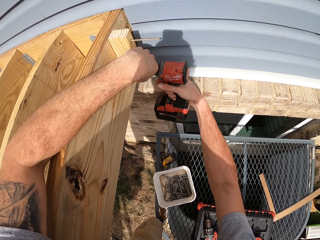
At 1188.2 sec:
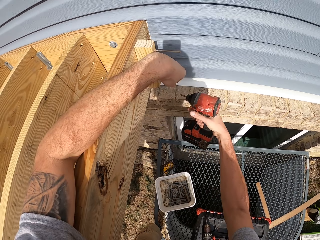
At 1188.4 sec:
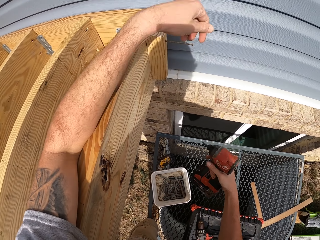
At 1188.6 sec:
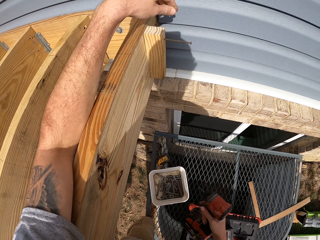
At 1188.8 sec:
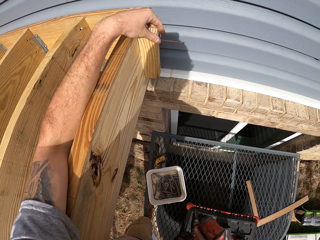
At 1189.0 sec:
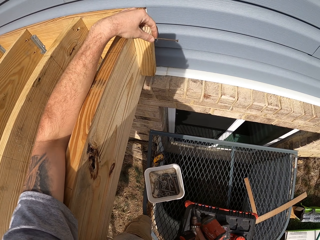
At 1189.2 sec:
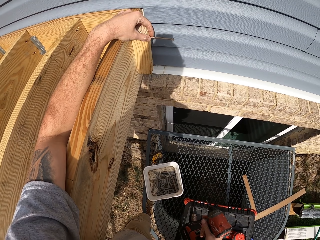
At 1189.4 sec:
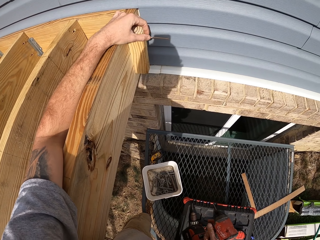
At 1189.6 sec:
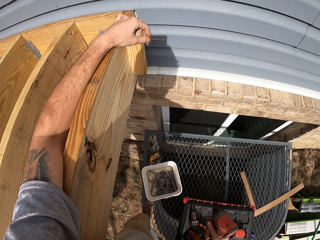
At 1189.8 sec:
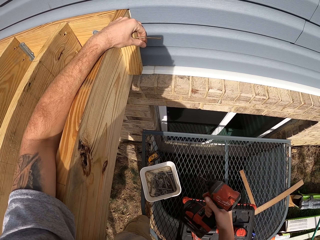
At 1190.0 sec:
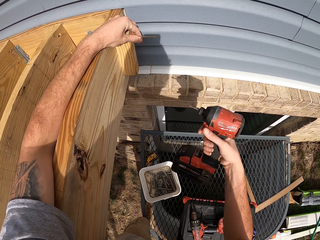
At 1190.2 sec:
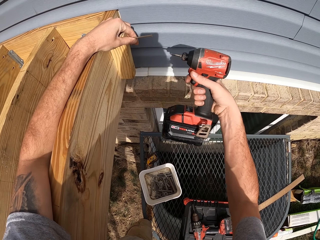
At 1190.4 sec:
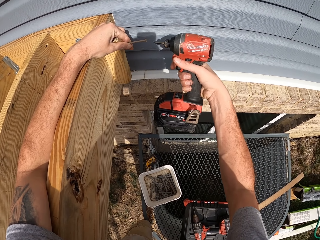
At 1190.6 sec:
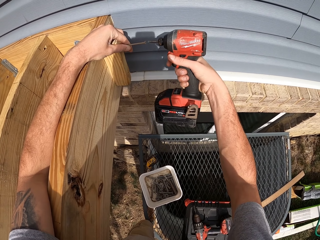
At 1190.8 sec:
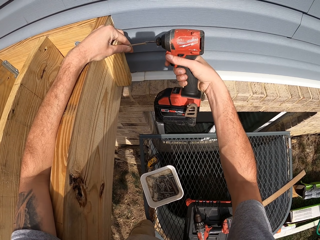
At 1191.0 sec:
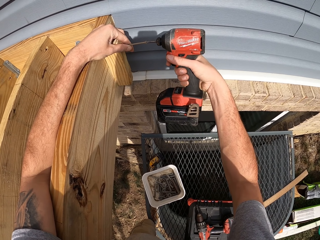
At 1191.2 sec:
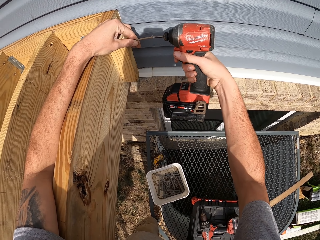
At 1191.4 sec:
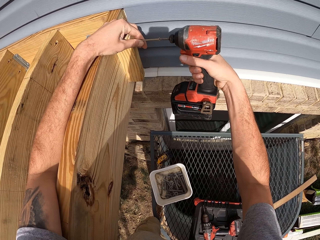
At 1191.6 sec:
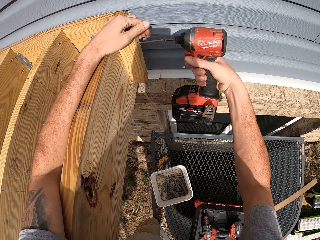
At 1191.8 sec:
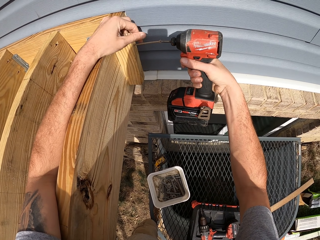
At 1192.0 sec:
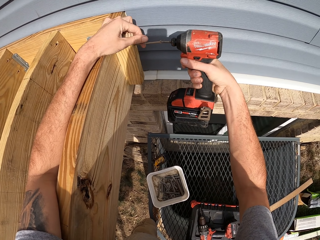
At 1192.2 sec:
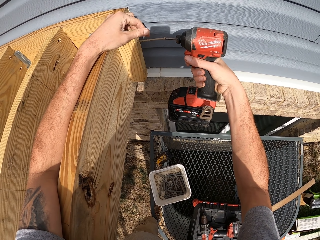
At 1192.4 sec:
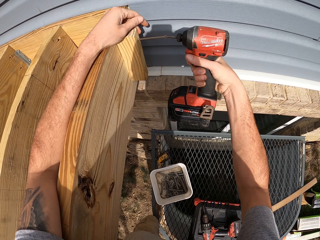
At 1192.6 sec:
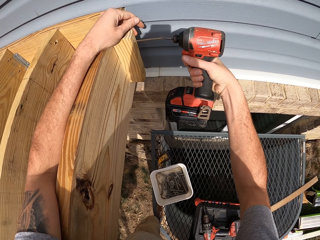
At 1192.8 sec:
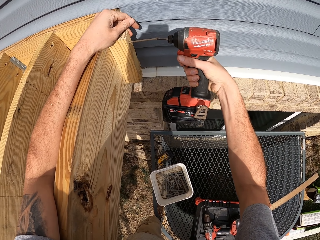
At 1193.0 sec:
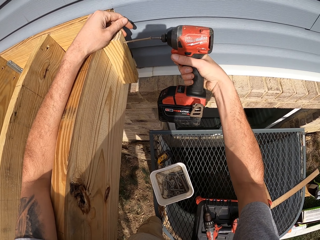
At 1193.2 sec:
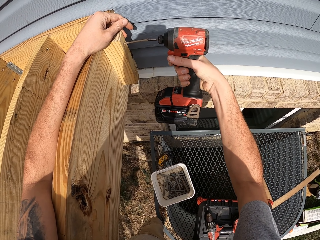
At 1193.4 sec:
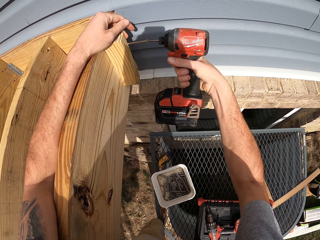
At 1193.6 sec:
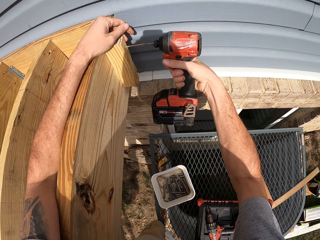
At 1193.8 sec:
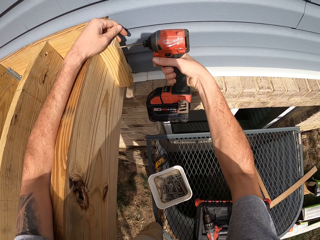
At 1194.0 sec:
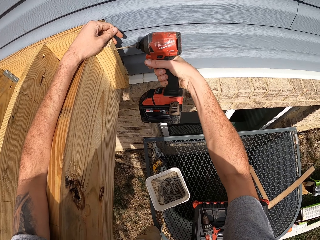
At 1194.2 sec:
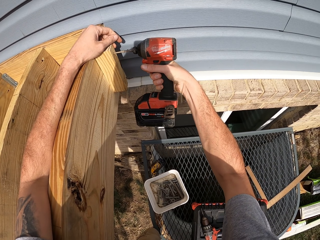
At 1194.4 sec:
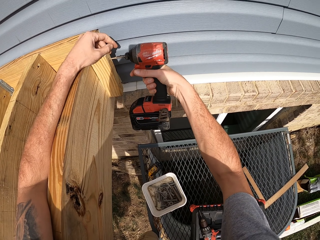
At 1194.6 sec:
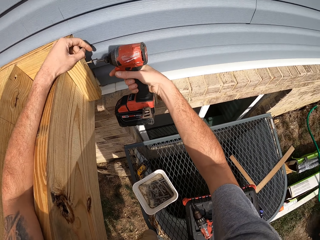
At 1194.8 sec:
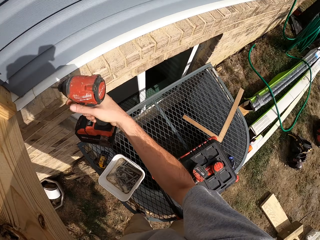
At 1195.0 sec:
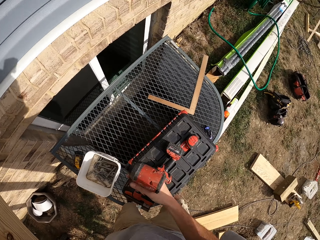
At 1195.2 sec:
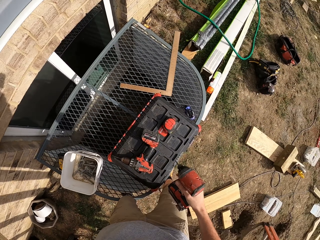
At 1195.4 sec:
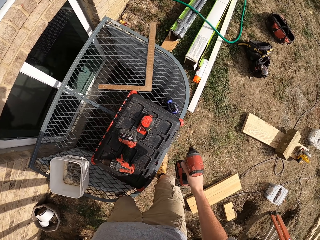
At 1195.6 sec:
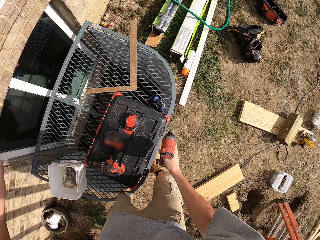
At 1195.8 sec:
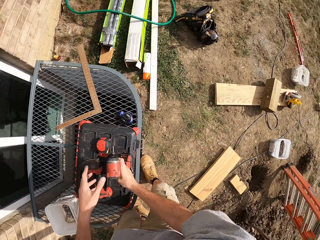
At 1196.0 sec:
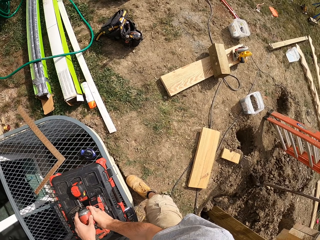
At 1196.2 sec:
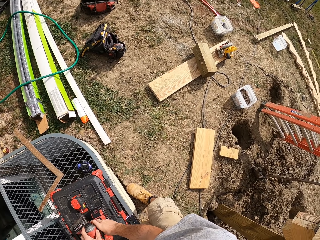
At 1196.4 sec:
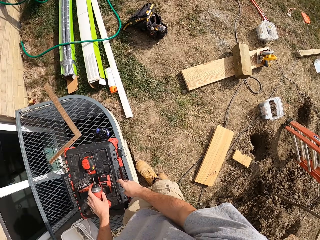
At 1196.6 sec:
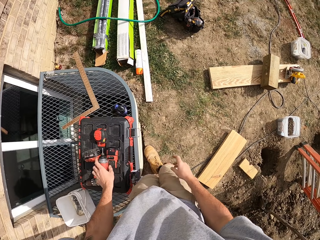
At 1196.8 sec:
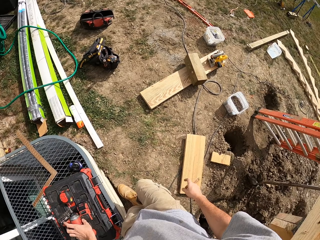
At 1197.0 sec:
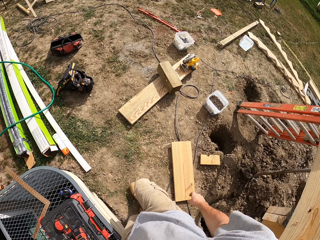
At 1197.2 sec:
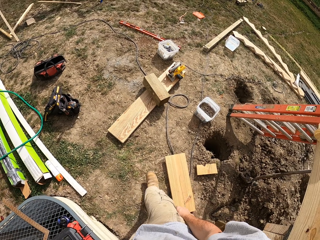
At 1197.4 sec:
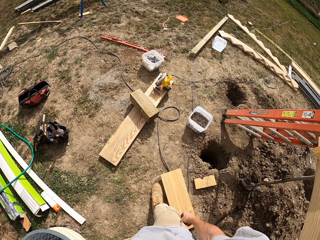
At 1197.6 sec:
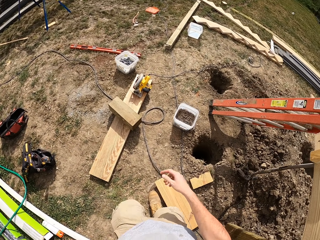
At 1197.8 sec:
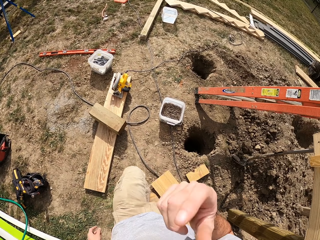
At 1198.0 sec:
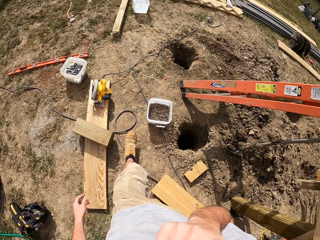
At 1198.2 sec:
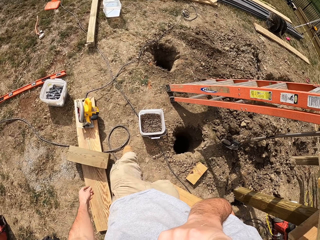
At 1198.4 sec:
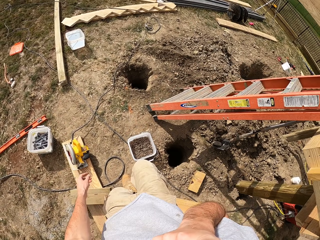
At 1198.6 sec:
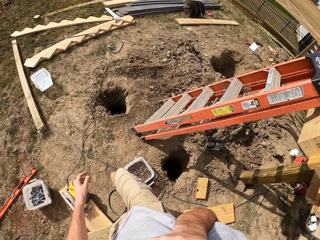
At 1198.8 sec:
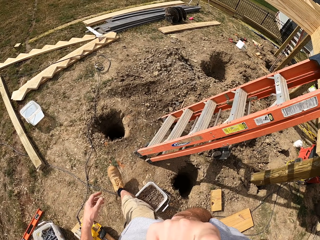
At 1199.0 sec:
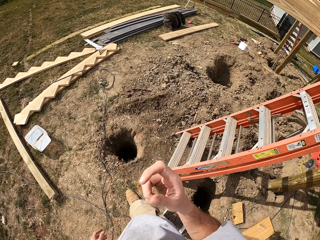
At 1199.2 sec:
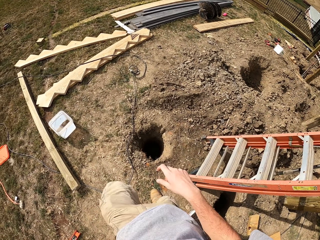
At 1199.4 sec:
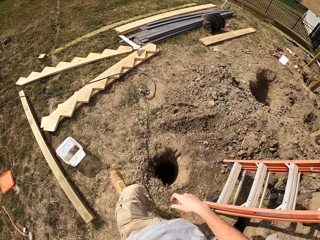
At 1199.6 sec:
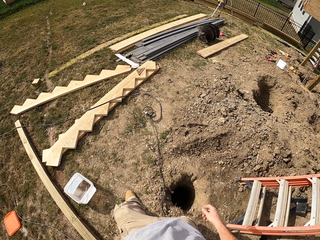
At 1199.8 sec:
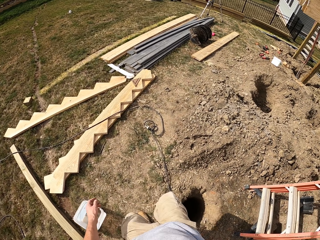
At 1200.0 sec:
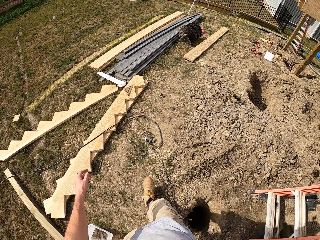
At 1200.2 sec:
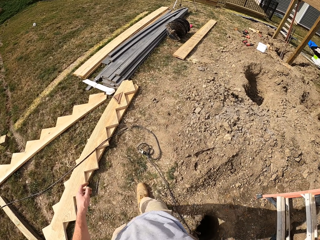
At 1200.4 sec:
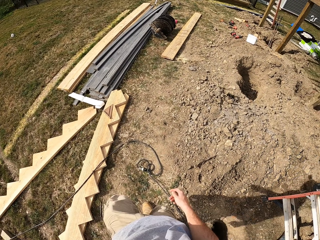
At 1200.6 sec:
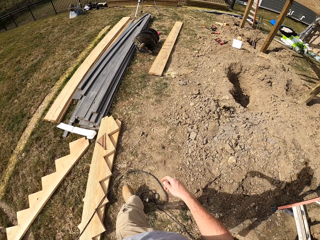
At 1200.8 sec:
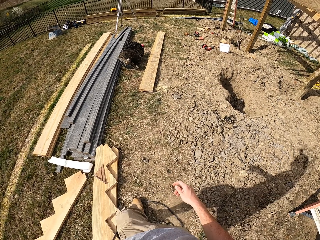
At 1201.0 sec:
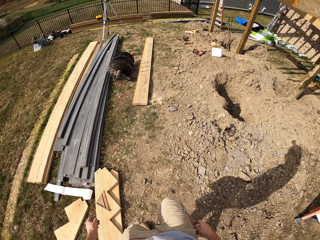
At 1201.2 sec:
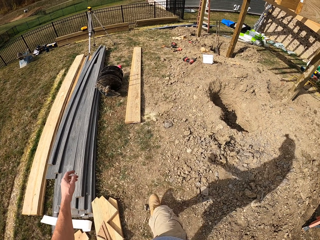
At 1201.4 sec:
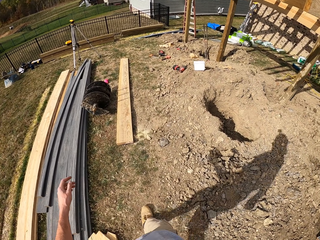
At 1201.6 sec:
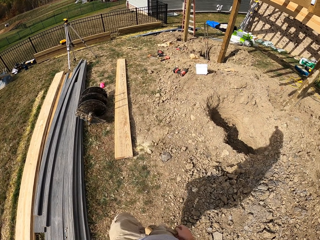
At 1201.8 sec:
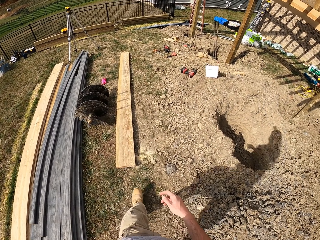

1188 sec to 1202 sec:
The camera wearer puts the drill down. They touch their face. They walk in a compound.

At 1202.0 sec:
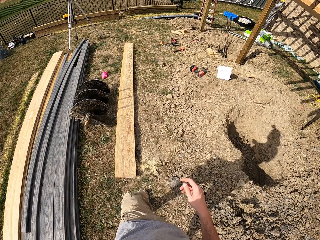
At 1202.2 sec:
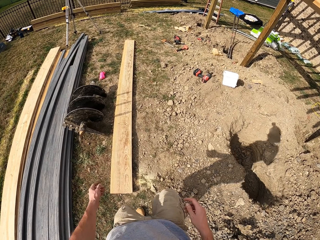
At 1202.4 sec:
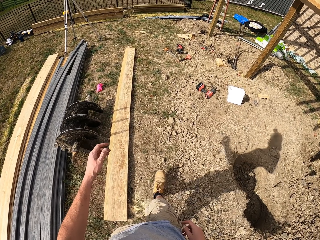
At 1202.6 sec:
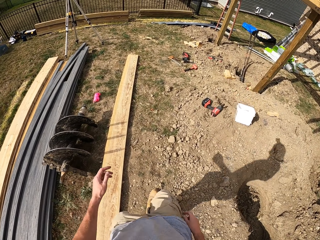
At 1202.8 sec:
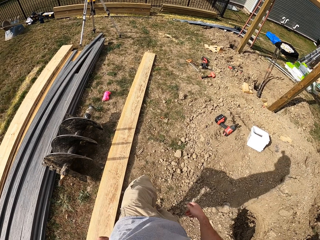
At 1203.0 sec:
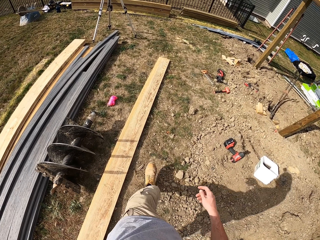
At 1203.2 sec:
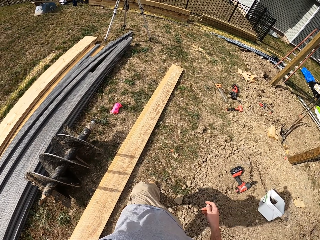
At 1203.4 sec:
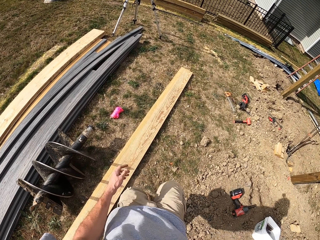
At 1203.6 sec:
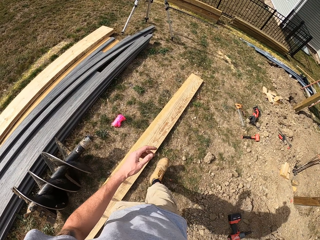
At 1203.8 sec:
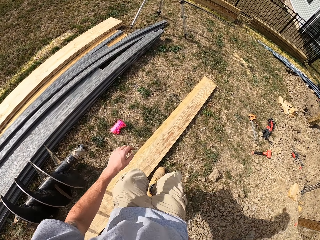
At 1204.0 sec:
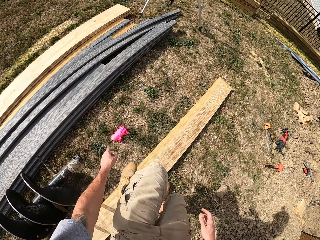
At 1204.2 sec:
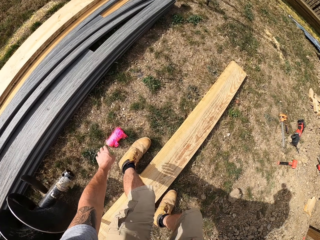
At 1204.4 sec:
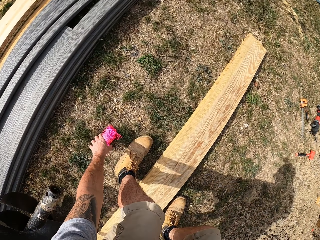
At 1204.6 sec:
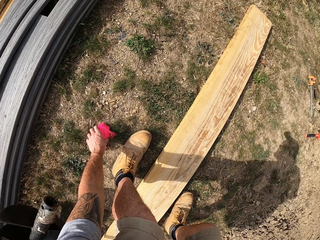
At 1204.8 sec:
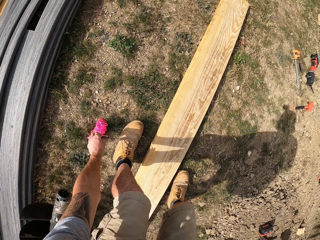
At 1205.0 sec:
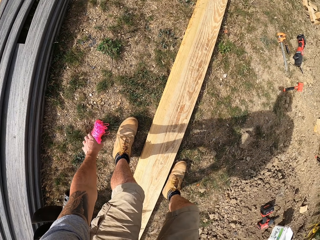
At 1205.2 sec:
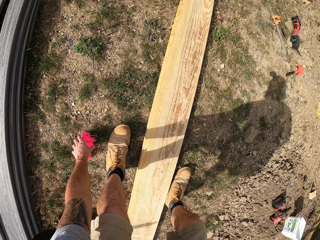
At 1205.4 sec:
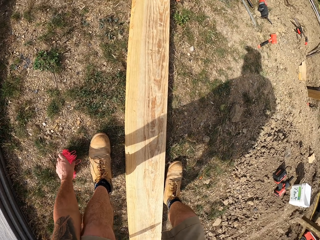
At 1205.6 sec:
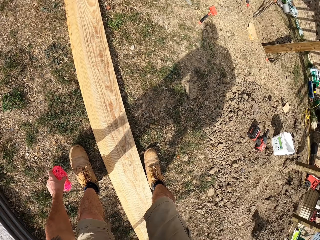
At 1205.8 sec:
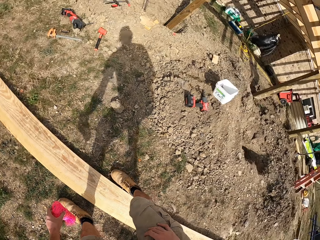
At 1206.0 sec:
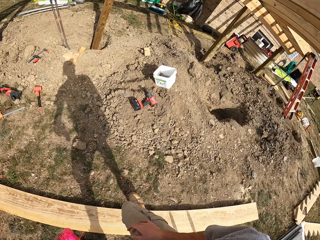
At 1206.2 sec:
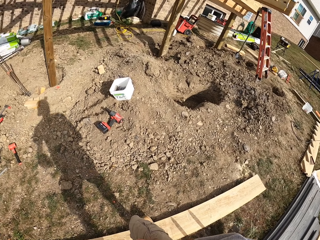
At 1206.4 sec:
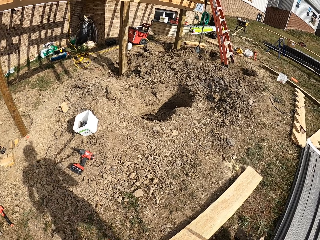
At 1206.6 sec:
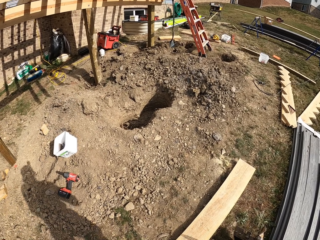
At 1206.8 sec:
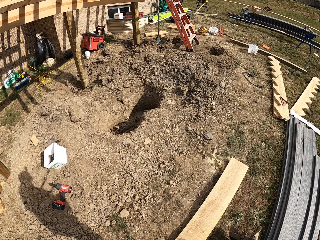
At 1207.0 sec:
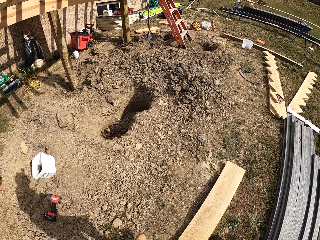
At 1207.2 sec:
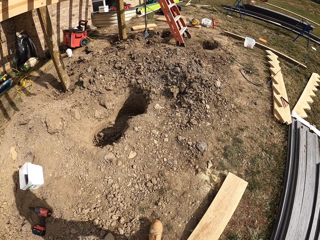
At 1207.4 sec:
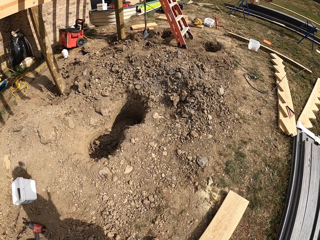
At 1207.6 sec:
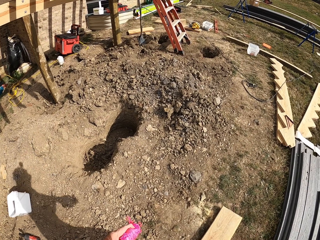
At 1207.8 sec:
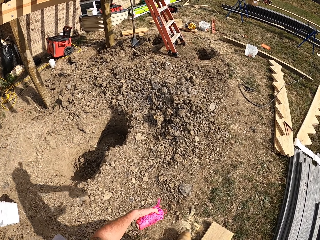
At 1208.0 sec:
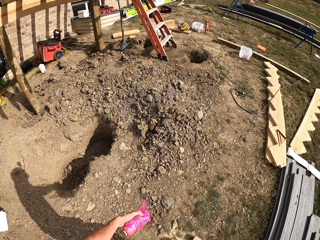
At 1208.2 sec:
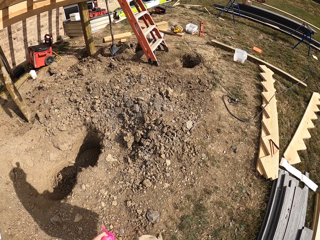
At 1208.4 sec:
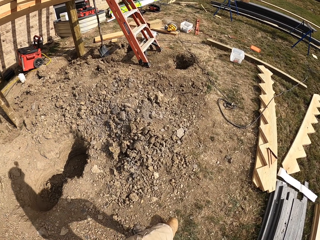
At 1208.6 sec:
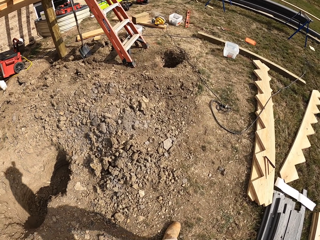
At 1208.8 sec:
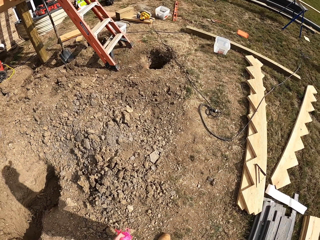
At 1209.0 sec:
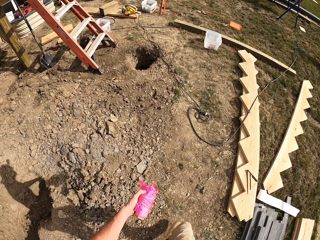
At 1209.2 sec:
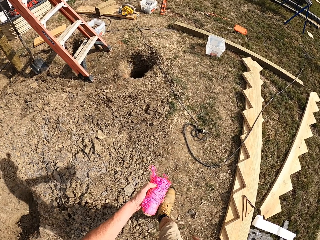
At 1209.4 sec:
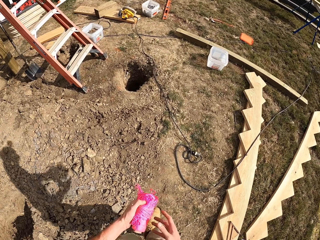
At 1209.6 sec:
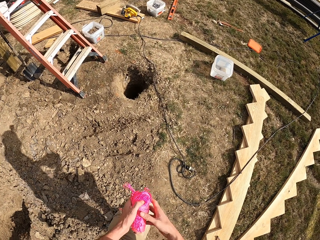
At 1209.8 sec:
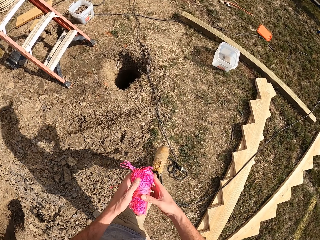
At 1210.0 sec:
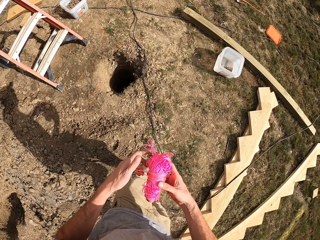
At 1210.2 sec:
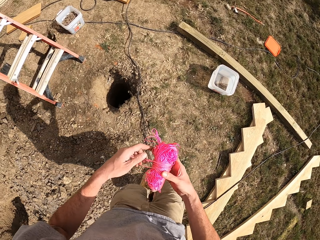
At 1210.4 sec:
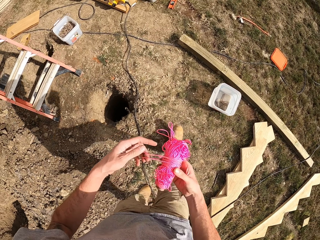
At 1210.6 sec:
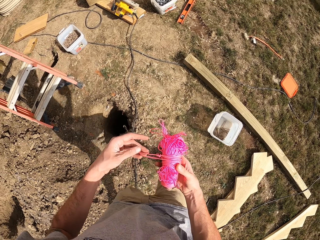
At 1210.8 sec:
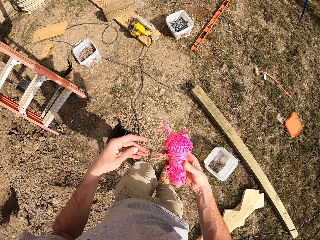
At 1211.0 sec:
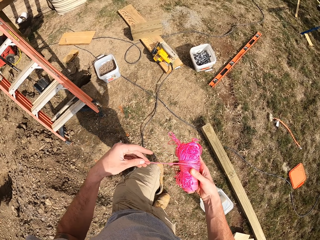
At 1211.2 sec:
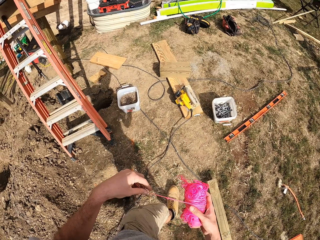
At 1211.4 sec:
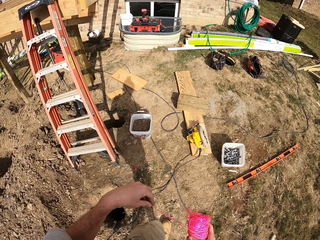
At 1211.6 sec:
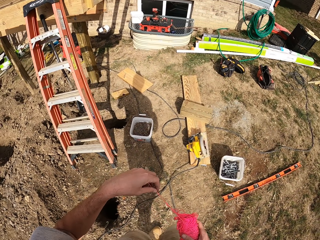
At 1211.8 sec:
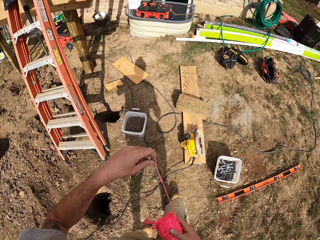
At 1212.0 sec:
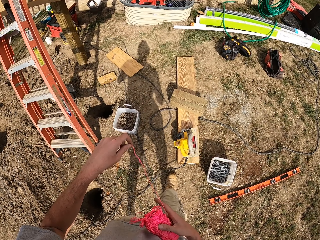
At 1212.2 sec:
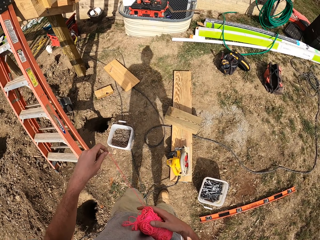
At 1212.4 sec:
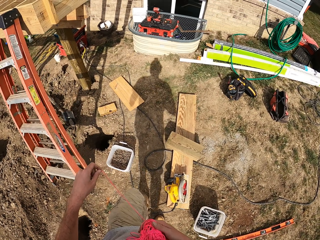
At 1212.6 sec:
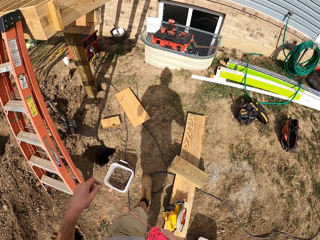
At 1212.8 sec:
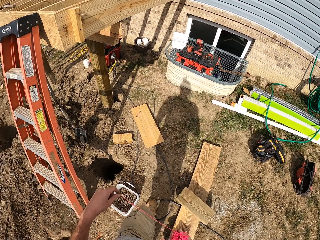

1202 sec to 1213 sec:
The camera wearer picks up a rope or string. They walk in a compound. They untie the string. They hold the rope.
